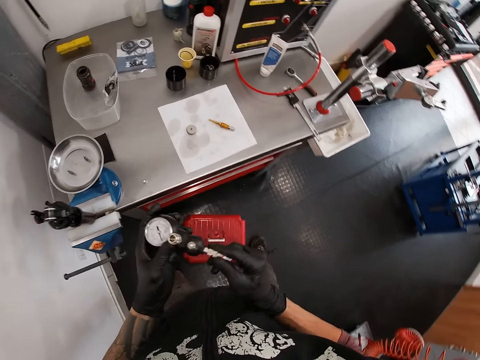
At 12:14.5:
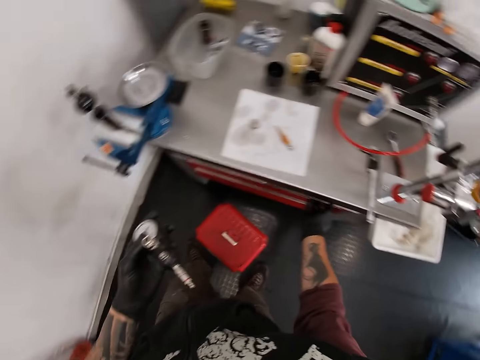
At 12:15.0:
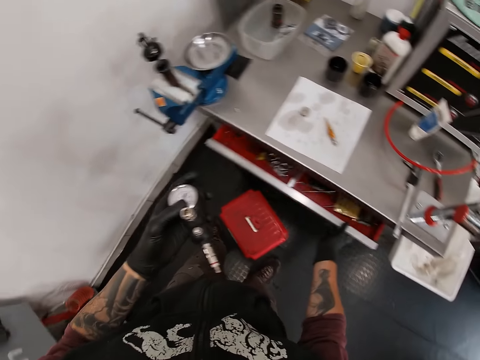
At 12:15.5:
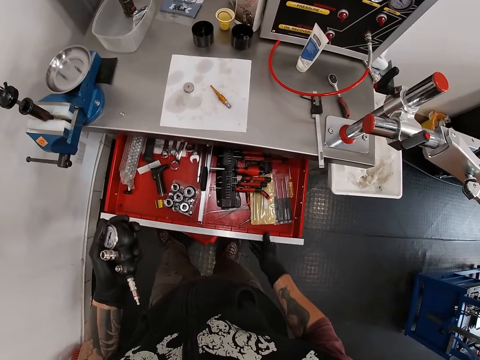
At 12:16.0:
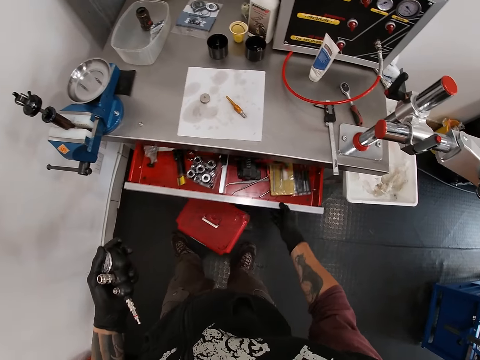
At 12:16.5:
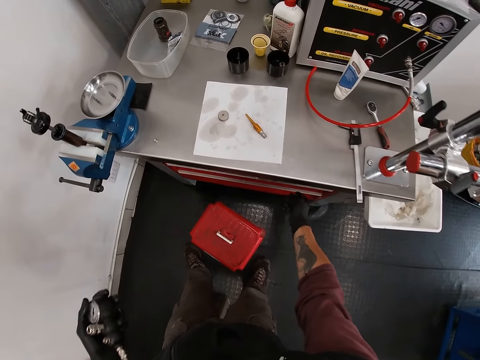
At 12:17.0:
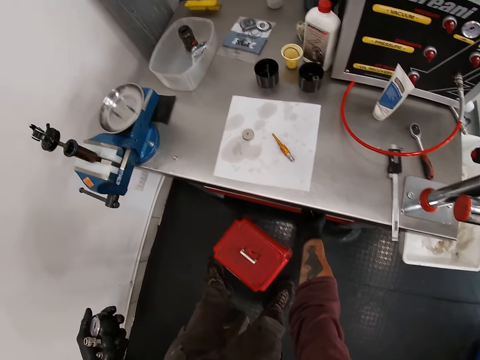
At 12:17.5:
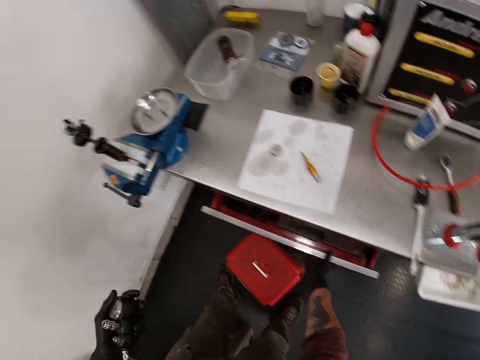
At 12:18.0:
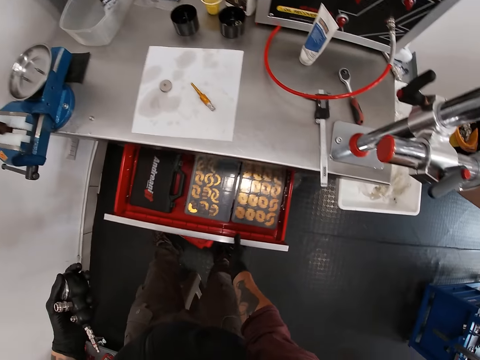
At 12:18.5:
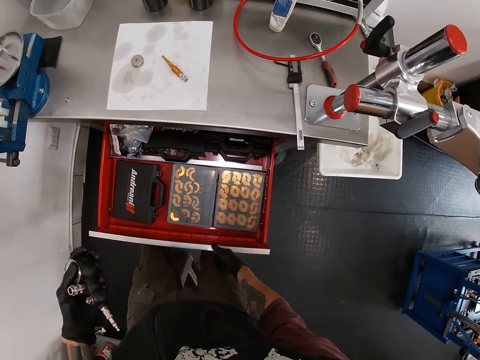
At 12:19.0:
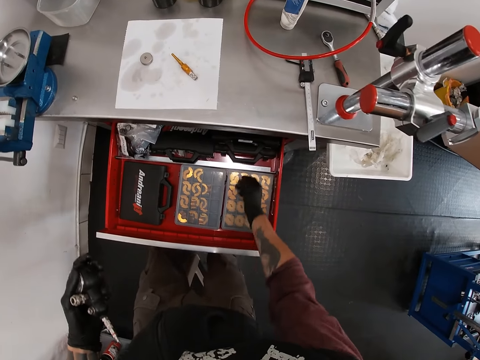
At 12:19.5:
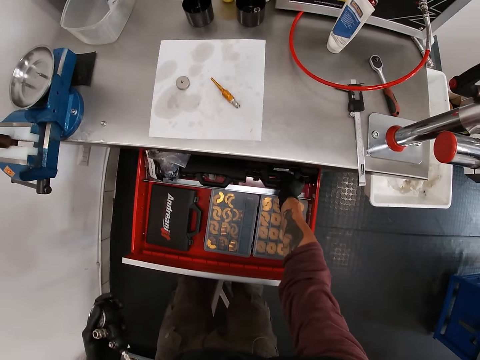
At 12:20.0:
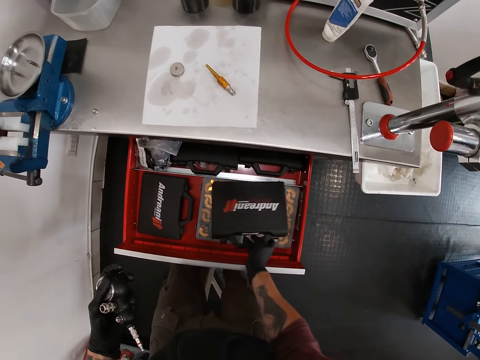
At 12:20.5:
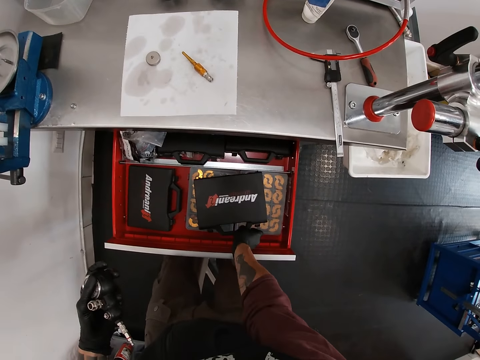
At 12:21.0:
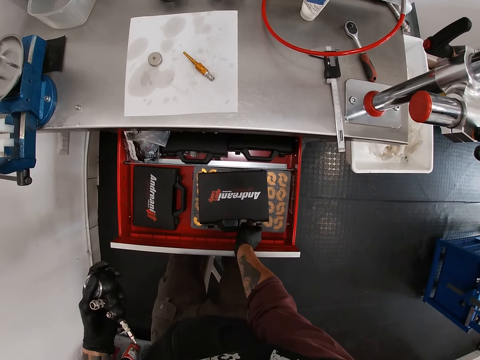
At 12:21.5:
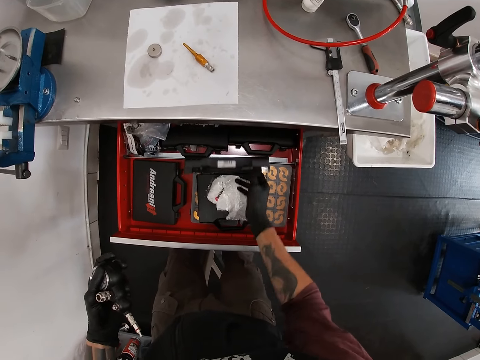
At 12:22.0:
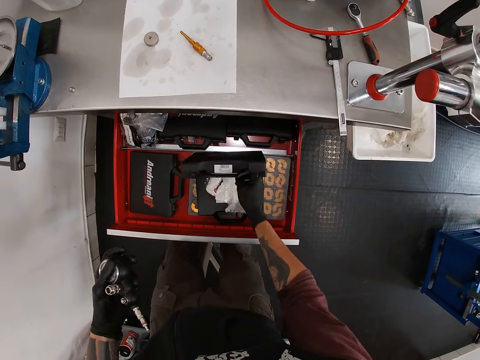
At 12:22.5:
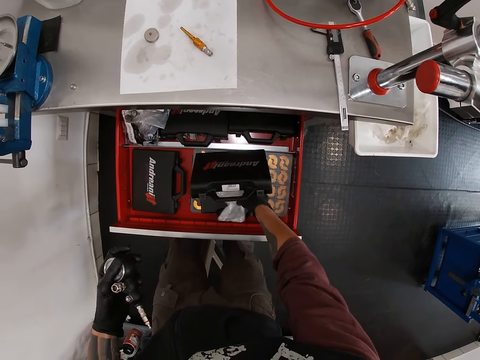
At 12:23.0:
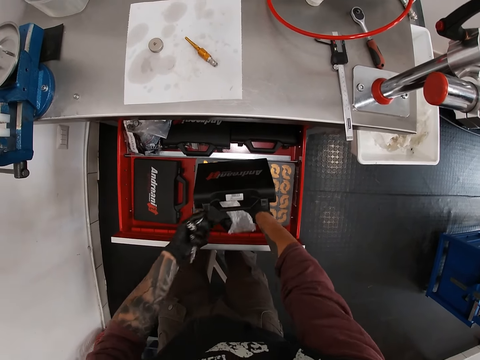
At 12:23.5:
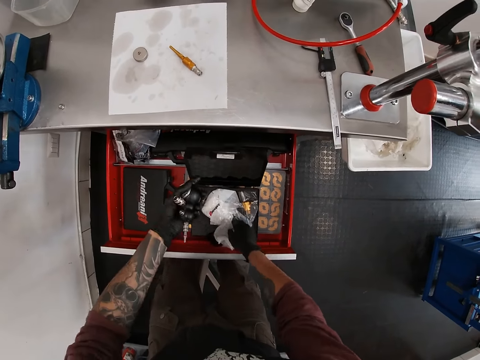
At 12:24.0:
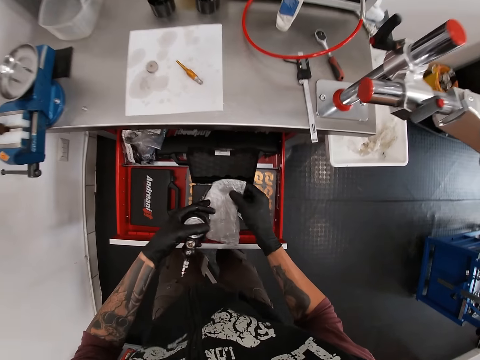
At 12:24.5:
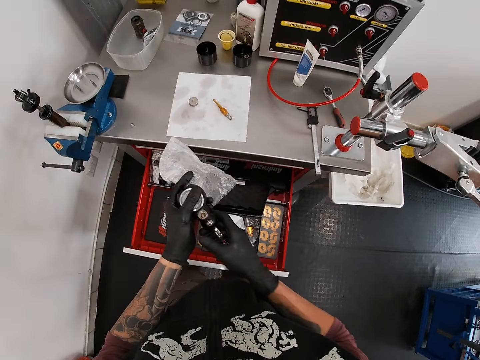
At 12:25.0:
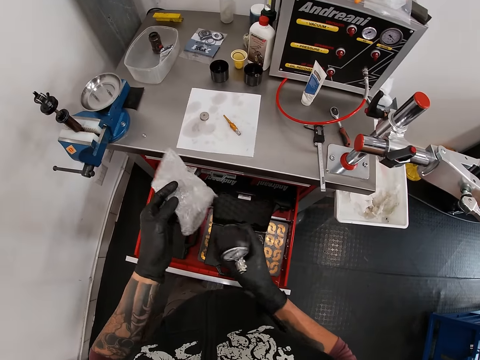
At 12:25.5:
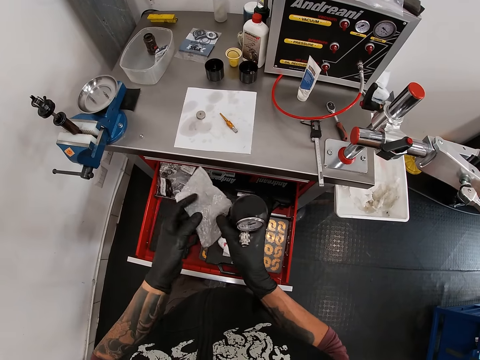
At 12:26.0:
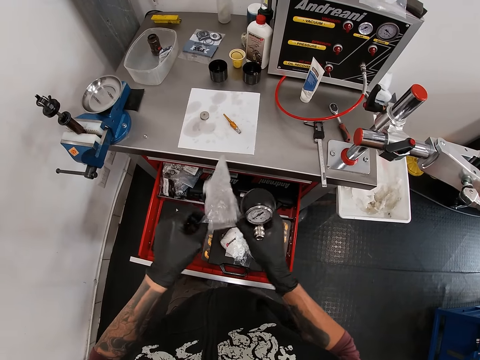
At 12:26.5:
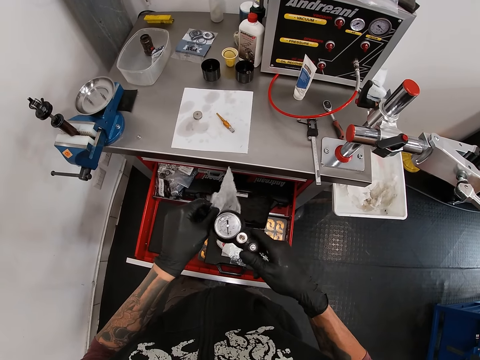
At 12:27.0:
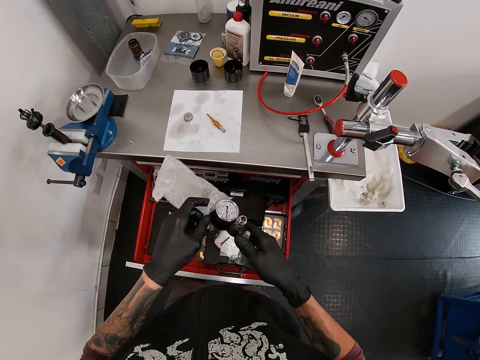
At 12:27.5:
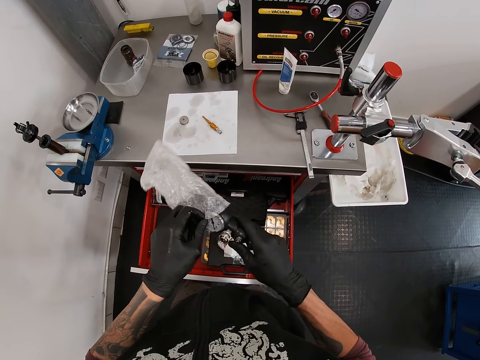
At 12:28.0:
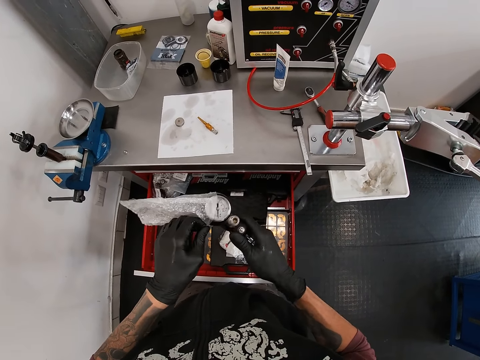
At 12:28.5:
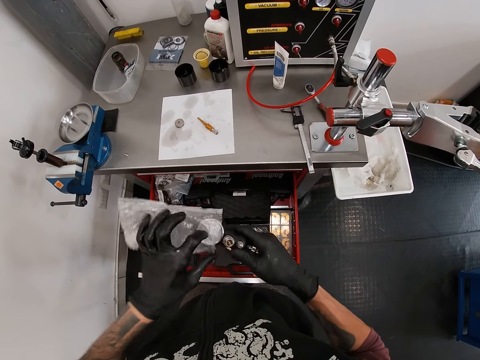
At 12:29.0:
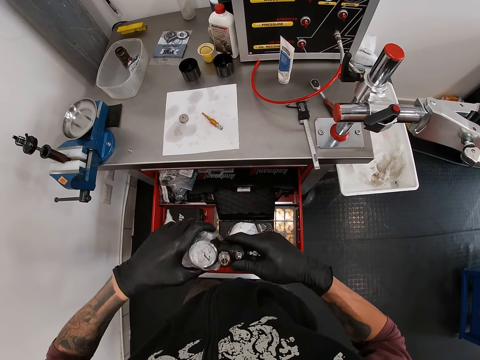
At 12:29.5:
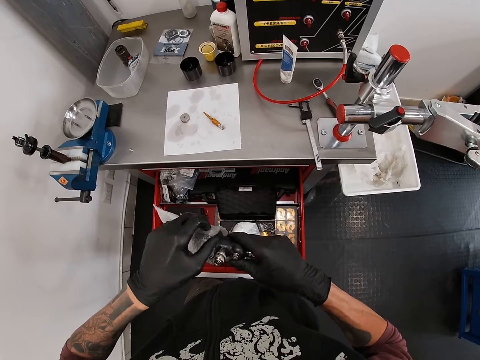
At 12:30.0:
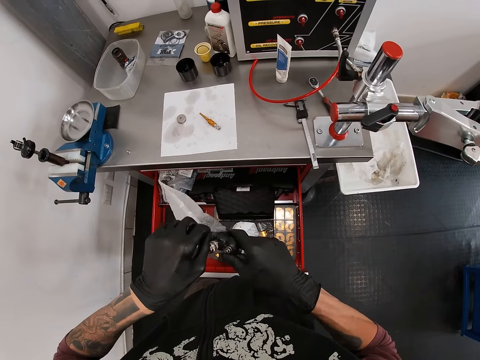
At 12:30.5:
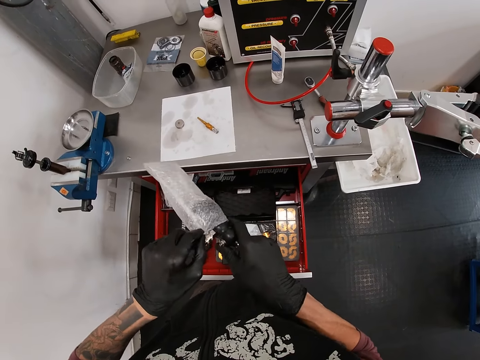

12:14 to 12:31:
The camera wearer holds something. He moves around. He opens the drawer with his right hand. He closes the drawer with his right hand. He opens the drawer with his right hand. He picks a tool box from the drawer with his right hand. He opens the tool box with his right hand. He picks a plastic bag or paper from the tool box with his right hand. He holds the tool box with his left hand. He moves the box lid. He puts the plastic bag in his right hand. He puts the rubber pump in his right hand. He picks something. He opens the plastic bag with both hands. He holds the paper. He puts the rubber pump inside the plastic bag with both hands.

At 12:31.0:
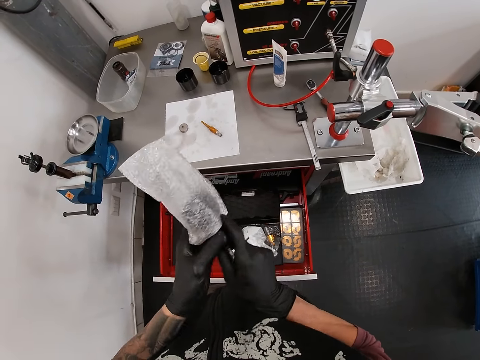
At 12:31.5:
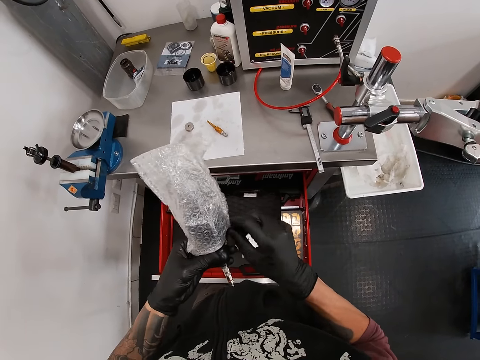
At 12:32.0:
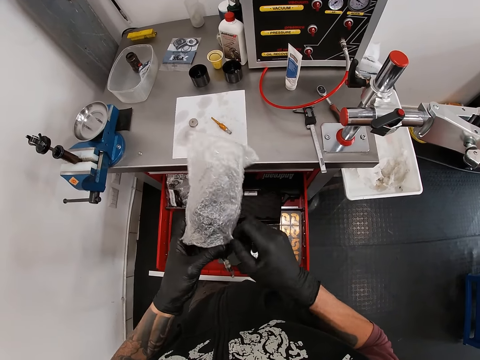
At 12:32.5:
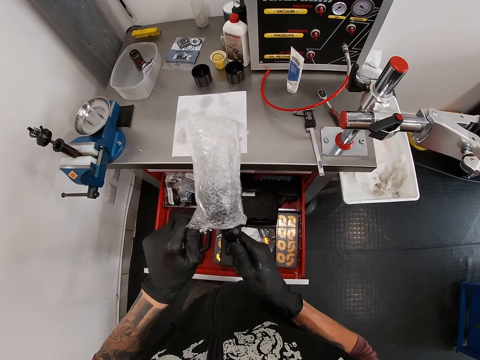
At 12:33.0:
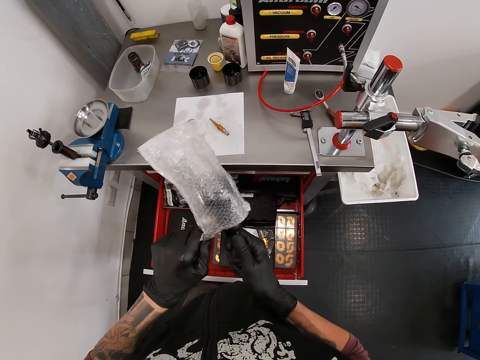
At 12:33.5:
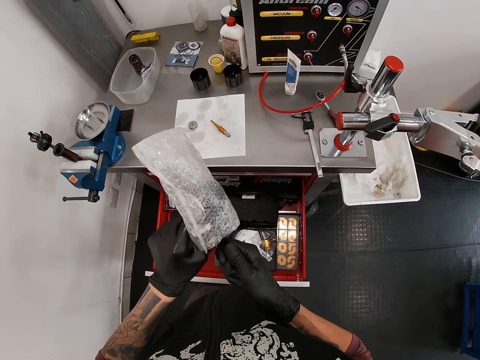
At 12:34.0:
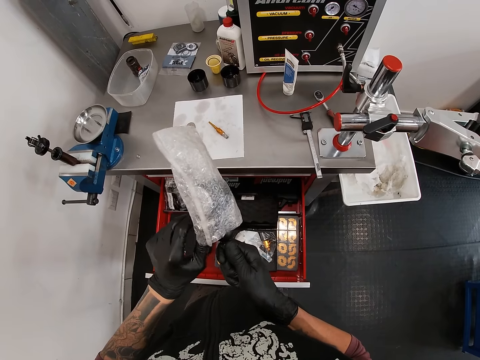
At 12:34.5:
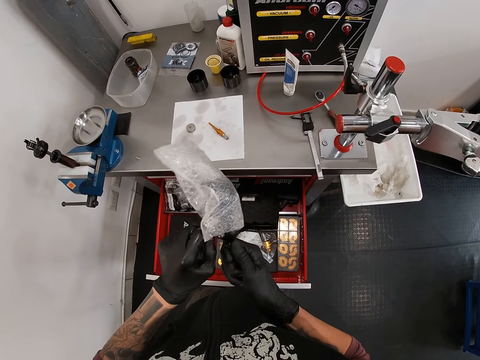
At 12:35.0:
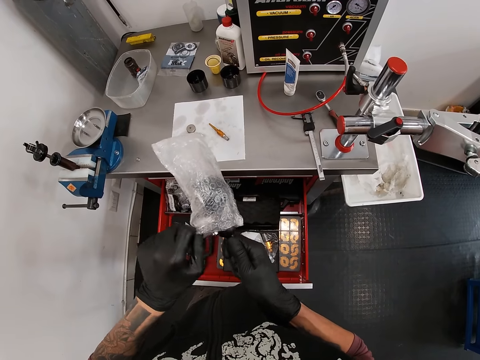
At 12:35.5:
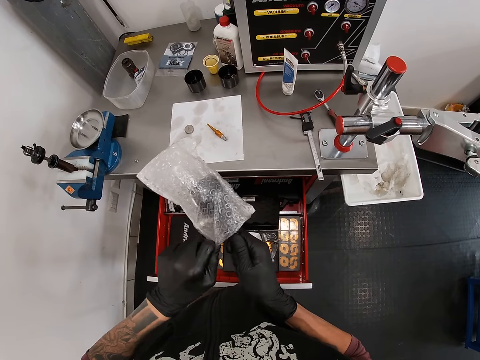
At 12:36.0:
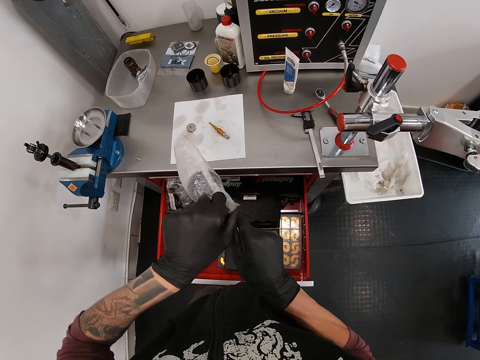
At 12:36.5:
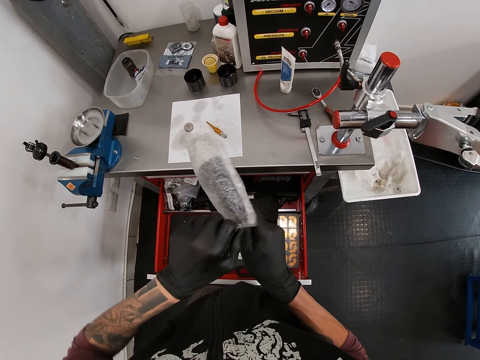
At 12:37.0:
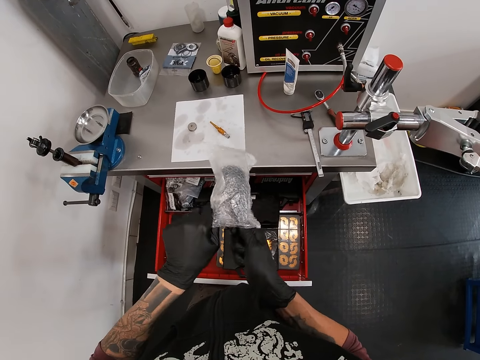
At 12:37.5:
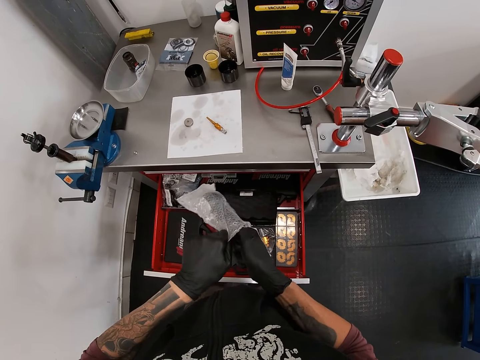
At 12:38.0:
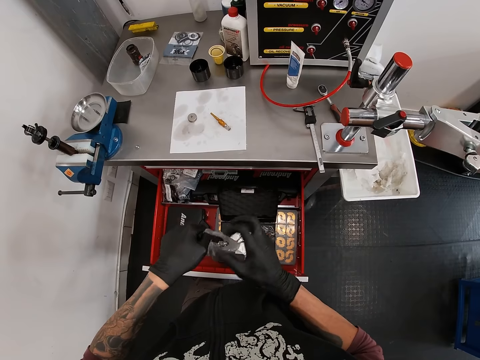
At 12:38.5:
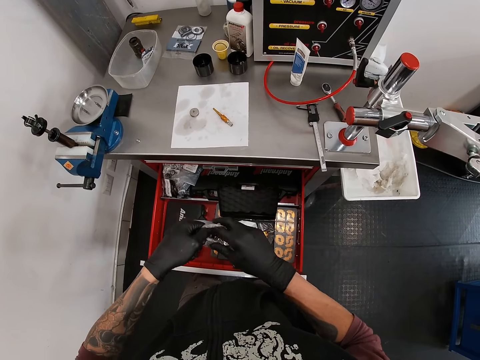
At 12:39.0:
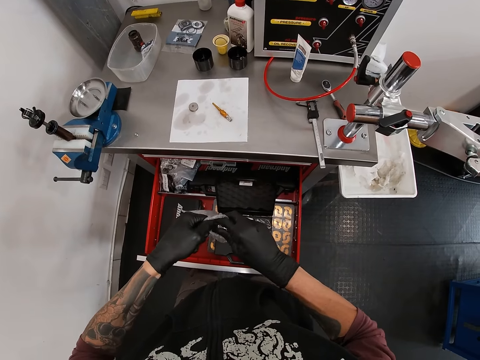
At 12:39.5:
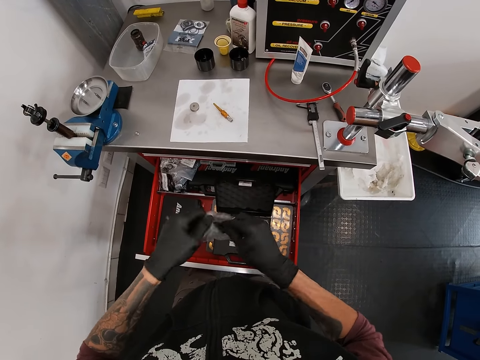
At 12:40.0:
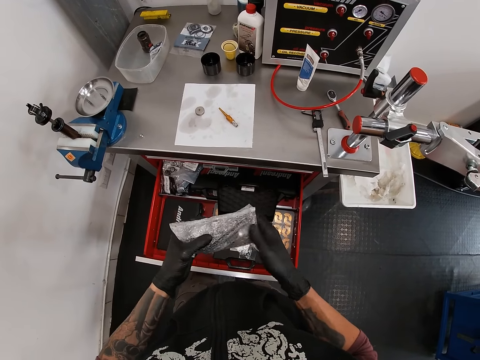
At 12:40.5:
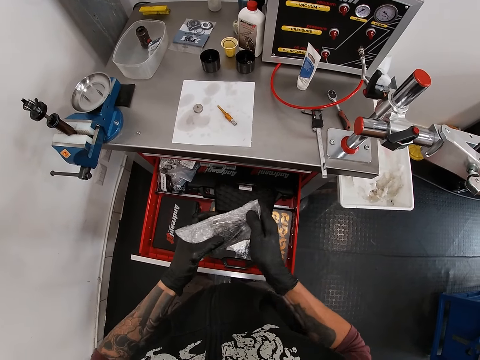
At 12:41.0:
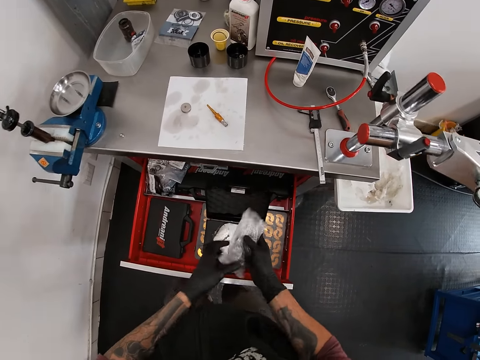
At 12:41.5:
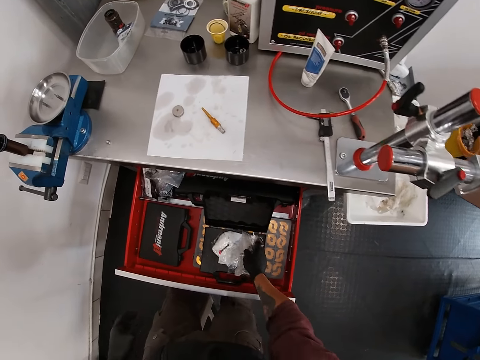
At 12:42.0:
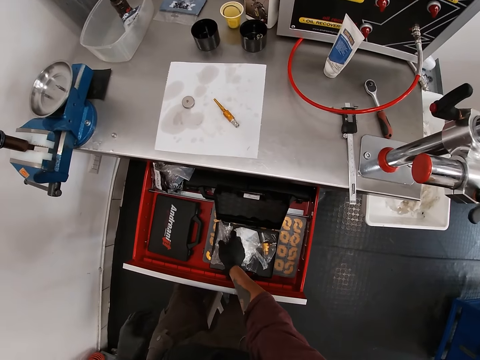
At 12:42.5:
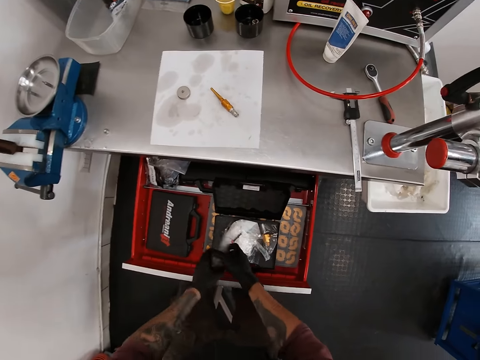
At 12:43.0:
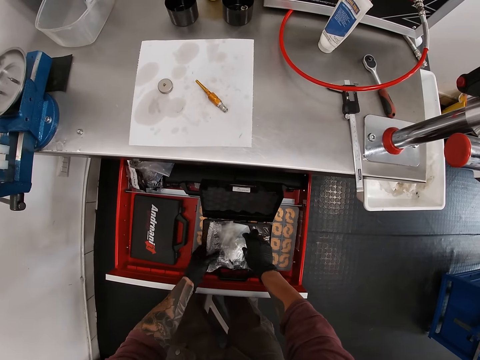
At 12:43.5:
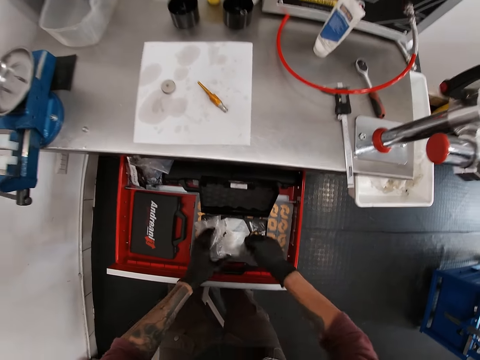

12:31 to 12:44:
The camera wearer puts the plastic bag of rubber pump in his left hand. He moves his hand. He puts the plastic bag of rubber pump inside the tool box with his left hand. He picks a plastic bag from the tool box with his right hand. He holds the plastic bag with his left hand.
